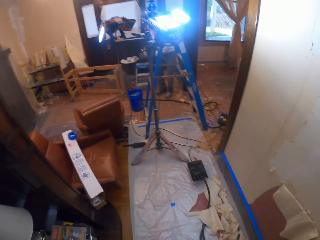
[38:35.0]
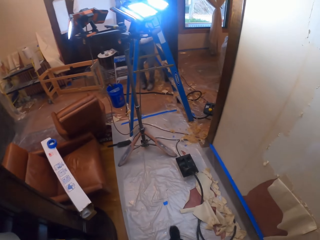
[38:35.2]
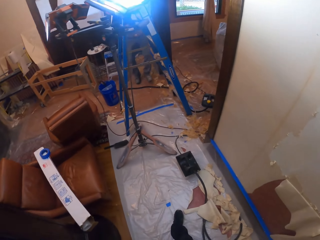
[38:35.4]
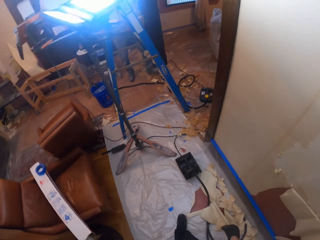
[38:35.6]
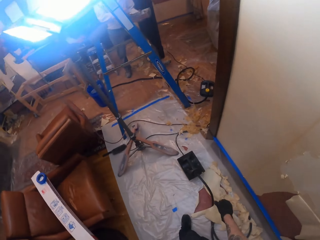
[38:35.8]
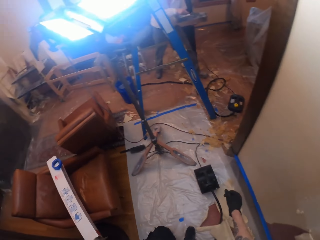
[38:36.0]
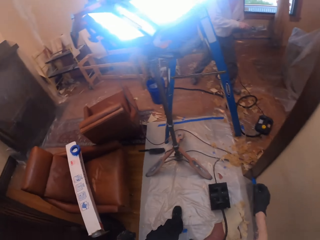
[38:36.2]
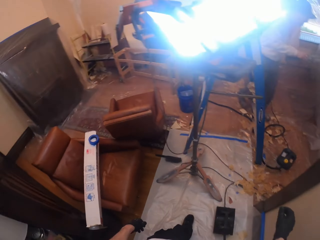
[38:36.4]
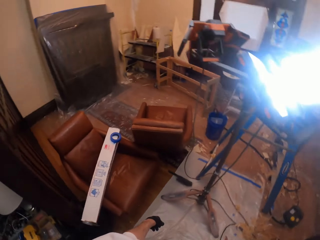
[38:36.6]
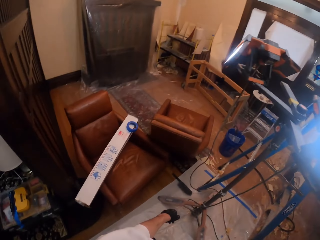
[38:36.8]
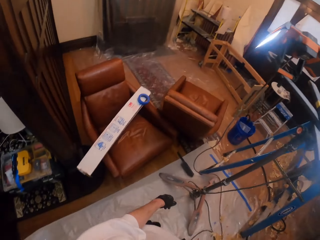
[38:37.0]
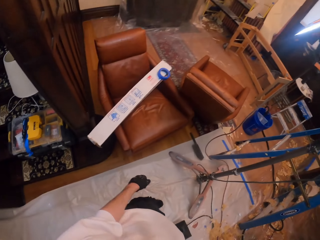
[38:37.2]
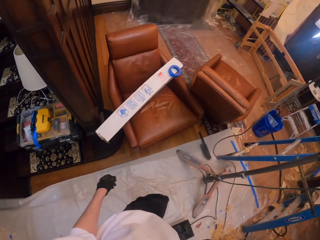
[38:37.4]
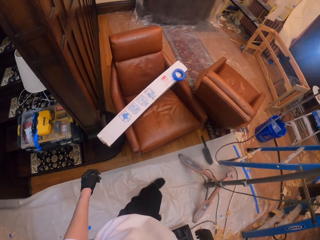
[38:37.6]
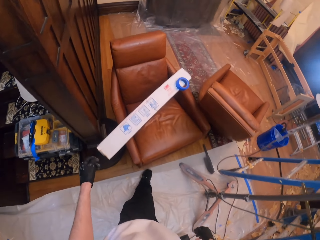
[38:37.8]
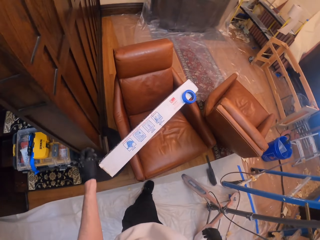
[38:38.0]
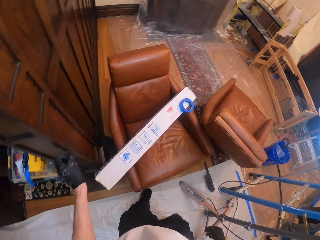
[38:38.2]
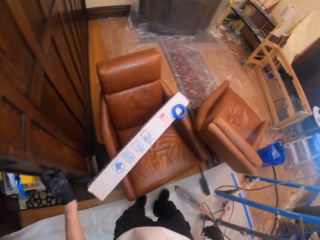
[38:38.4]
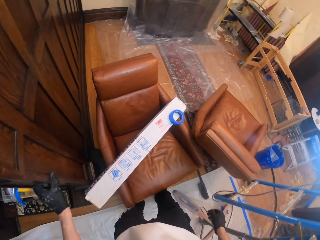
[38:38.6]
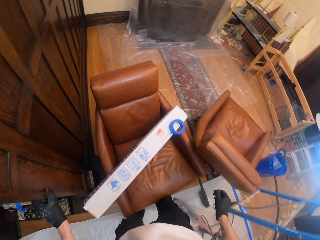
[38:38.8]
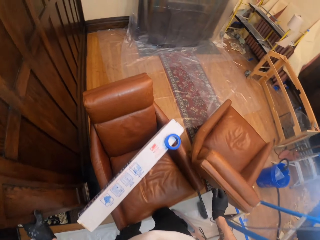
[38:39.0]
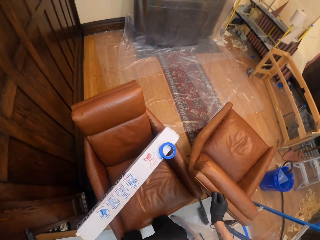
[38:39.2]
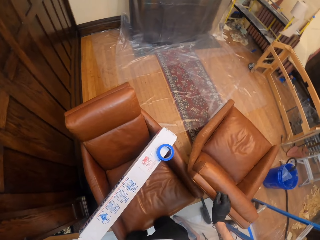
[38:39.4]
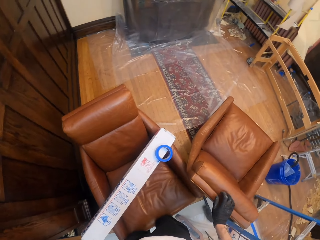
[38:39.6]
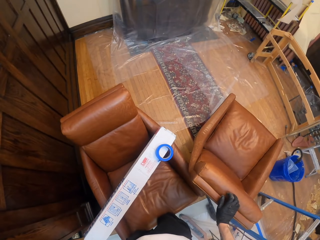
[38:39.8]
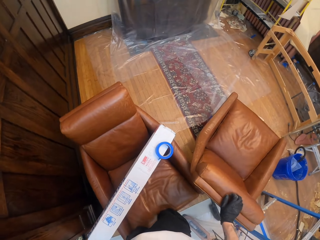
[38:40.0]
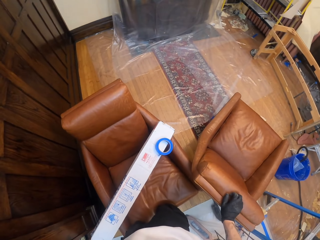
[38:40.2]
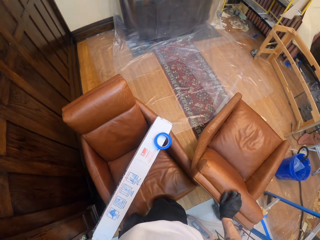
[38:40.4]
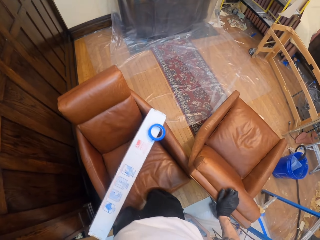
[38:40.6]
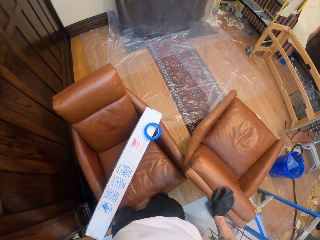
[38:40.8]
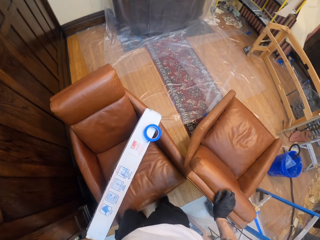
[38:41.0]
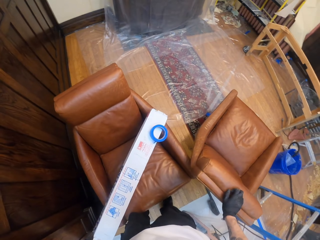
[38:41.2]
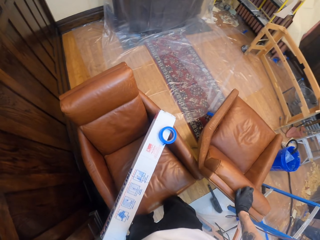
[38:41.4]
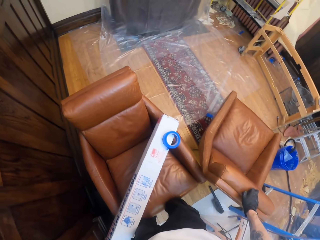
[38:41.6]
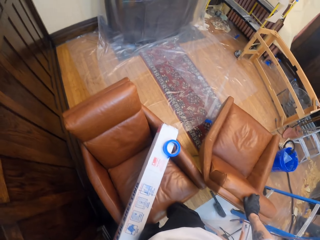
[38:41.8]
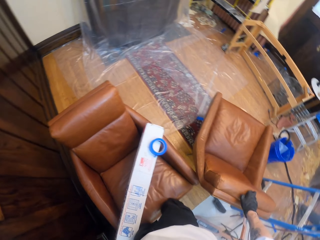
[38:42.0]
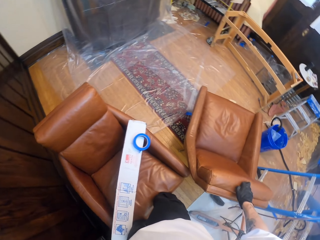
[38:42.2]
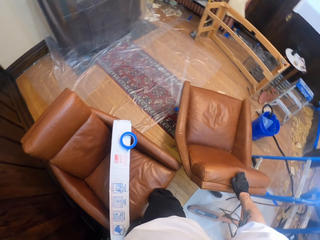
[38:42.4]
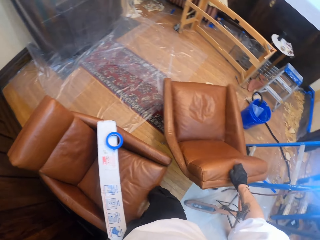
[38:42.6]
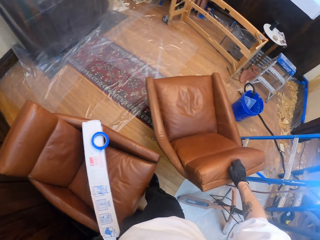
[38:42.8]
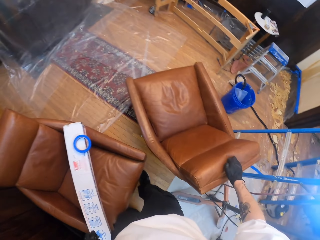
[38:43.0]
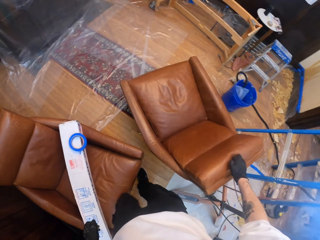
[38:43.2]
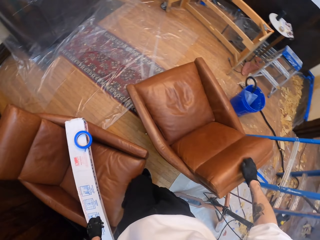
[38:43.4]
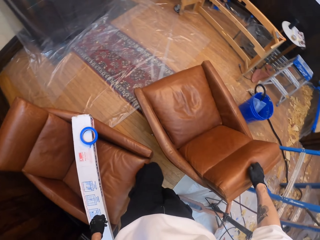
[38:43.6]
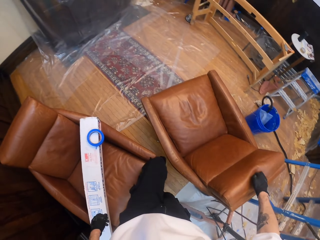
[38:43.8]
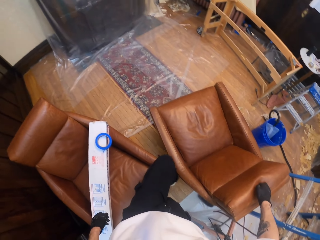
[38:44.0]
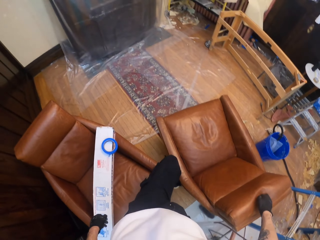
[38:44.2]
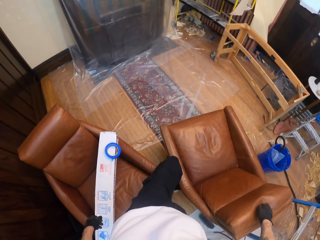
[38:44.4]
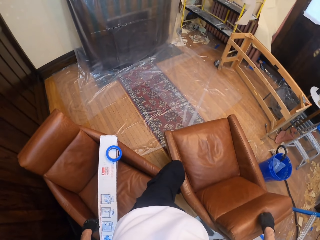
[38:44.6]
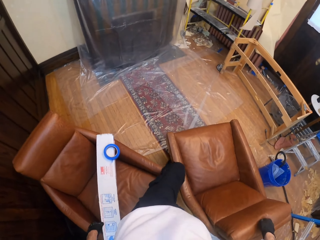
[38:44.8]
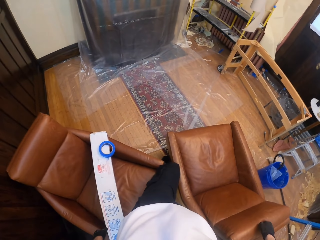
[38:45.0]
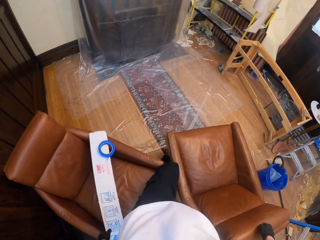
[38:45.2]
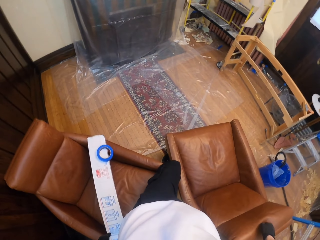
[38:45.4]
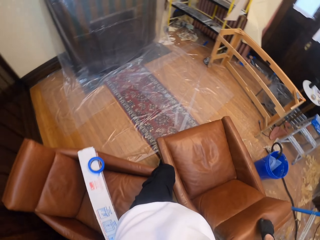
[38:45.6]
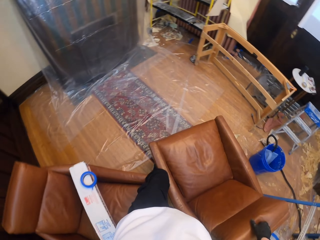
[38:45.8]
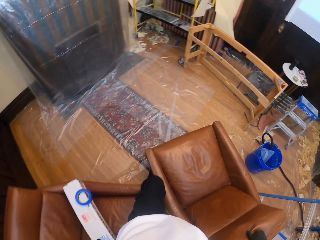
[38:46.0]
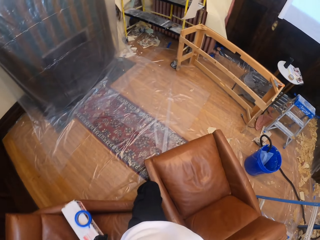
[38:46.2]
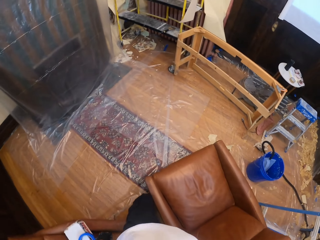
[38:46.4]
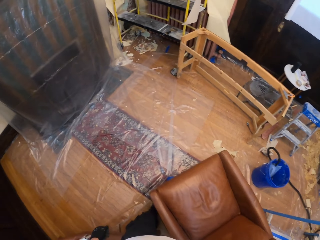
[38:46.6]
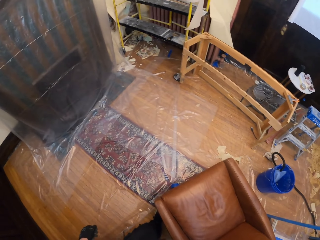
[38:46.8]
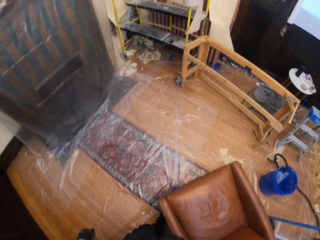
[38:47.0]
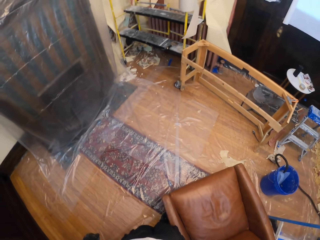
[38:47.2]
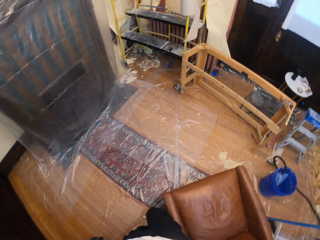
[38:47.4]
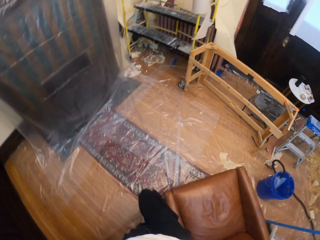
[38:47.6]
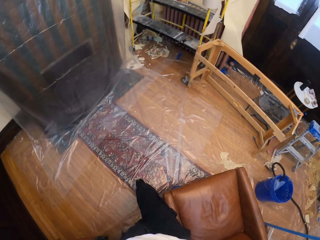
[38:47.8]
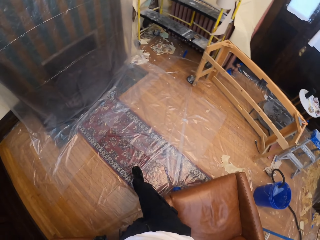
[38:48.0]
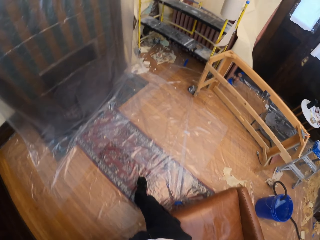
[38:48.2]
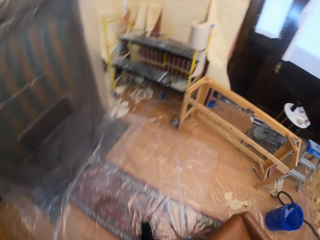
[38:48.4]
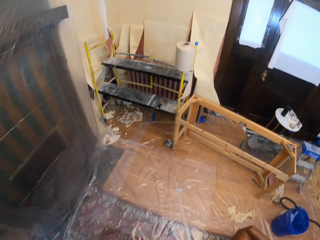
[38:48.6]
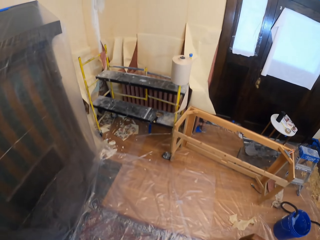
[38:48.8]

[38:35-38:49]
The camera wearer turns left. They walk forward and push a seat with the legs. They turn the seat. They walk around the room. They walk forward.

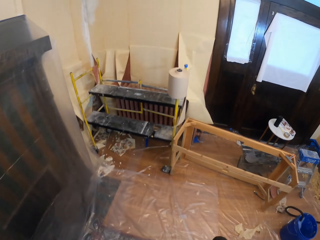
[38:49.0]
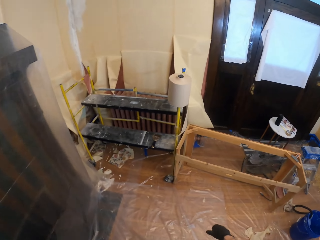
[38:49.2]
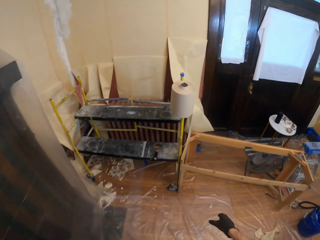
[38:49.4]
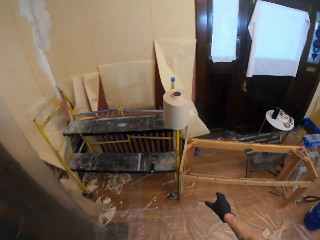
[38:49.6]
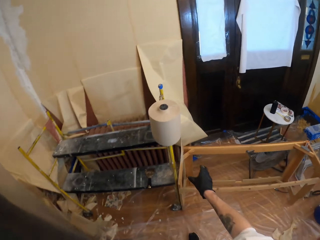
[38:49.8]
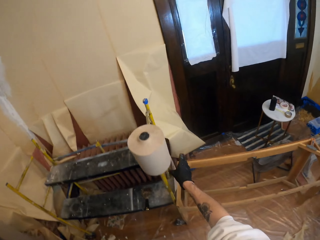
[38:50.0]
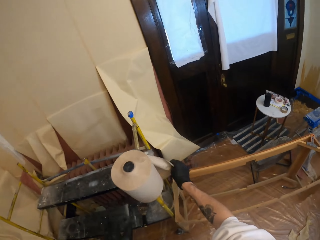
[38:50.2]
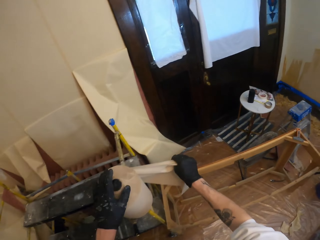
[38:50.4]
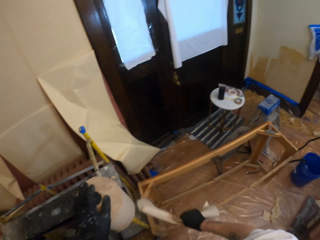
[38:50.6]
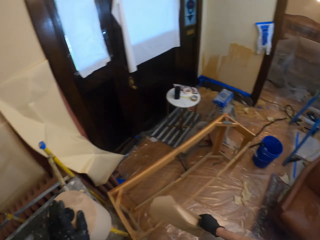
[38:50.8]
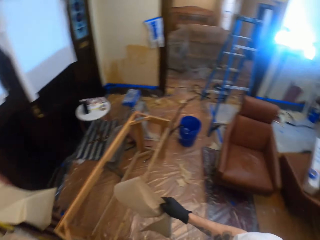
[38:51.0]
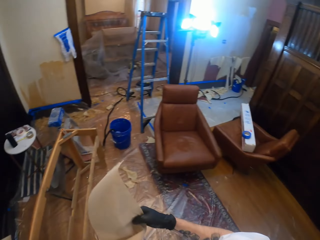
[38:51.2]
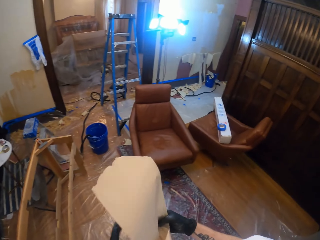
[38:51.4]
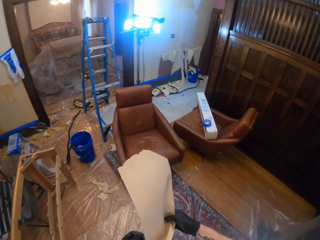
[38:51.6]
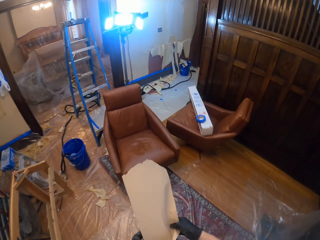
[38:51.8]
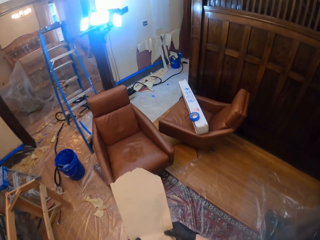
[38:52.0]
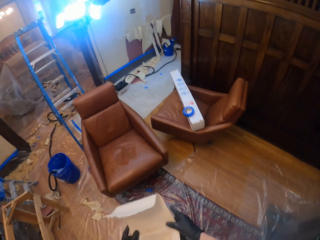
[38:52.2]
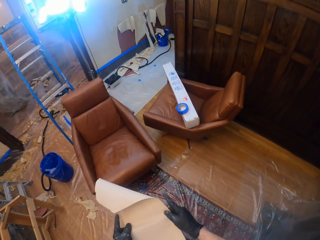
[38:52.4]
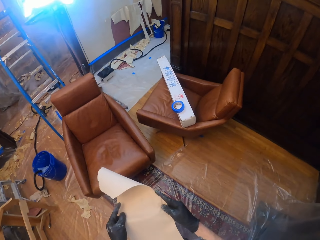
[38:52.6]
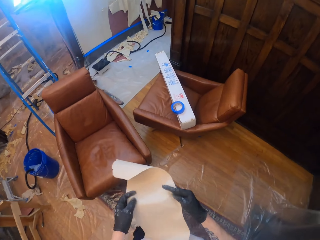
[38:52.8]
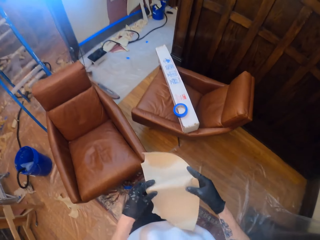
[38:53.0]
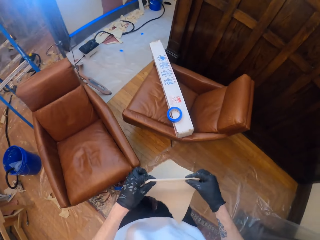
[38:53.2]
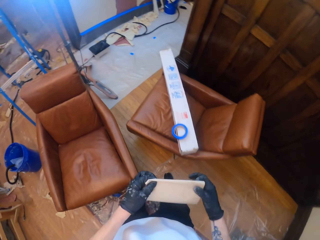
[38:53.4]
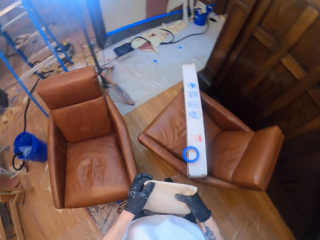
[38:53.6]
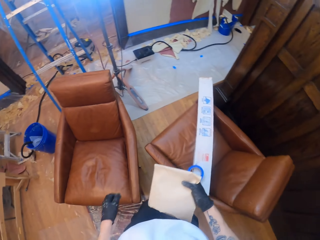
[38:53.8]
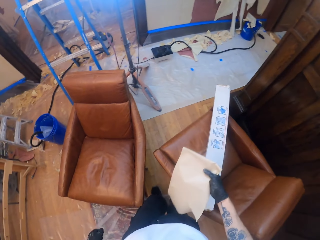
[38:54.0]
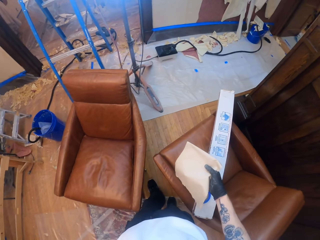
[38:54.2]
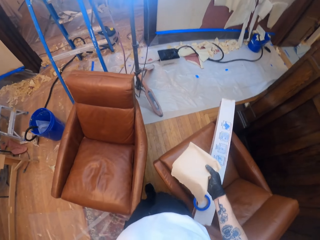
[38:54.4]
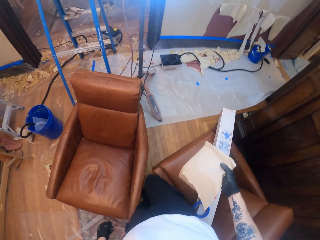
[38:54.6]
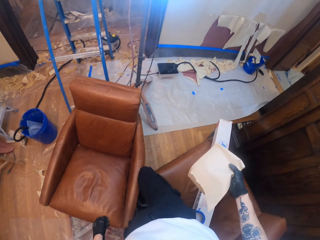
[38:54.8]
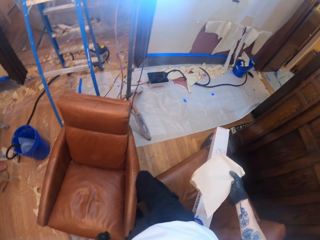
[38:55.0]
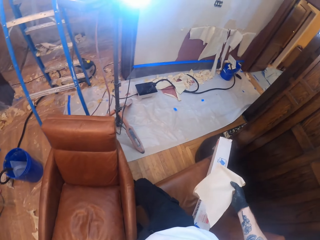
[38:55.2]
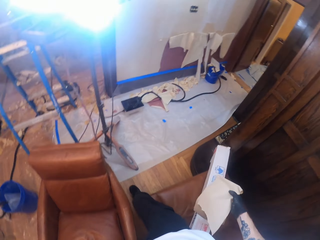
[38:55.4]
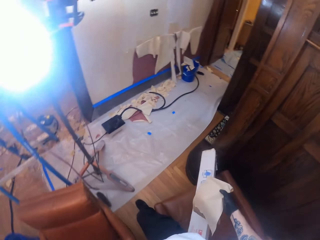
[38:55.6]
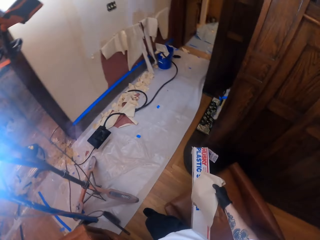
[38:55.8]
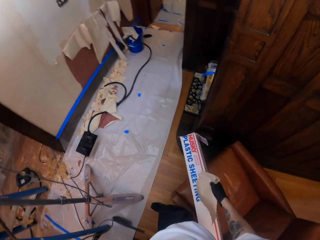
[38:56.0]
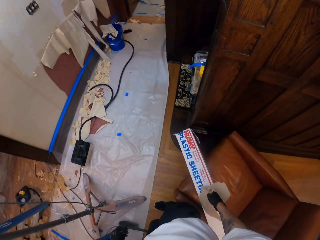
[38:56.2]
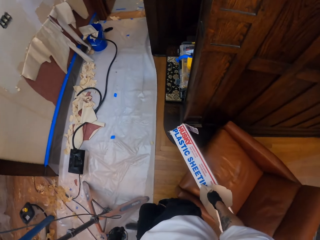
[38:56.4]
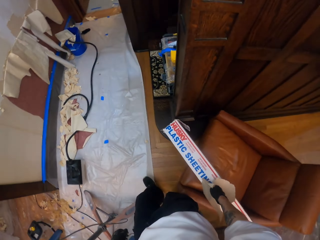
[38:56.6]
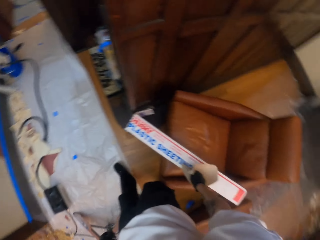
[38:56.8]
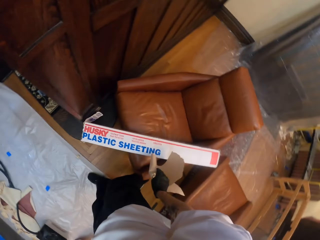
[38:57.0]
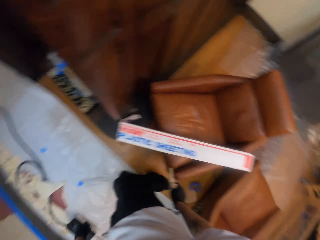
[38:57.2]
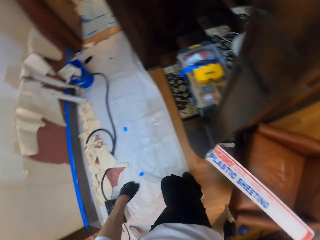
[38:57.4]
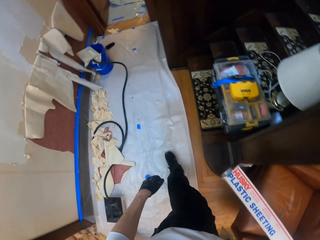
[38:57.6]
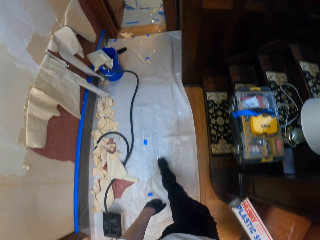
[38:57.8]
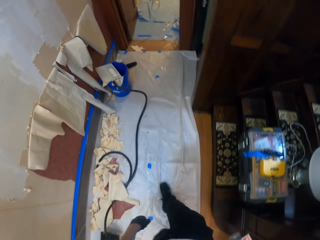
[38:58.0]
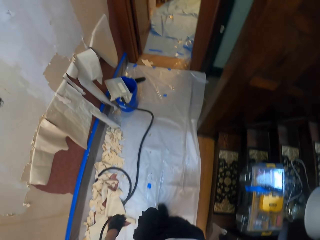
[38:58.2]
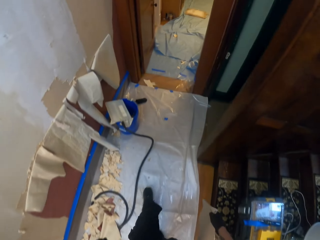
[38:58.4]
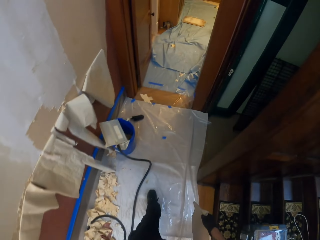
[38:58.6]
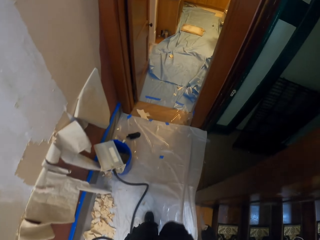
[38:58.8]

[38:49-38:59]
The camera wearer cuts a paper towel. They turn back. They look around the room. They walk forward and fold the paper towel. They walk around the room. They walk right.
